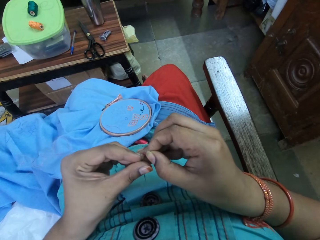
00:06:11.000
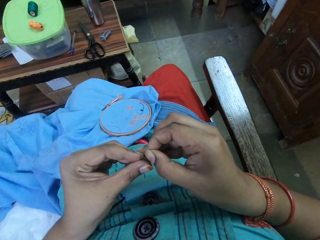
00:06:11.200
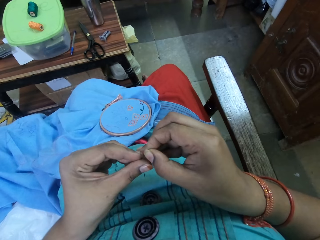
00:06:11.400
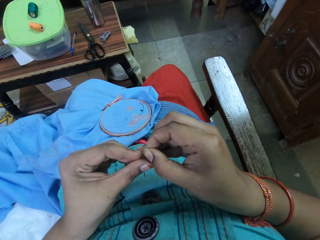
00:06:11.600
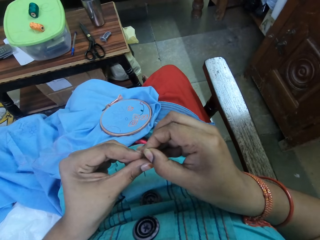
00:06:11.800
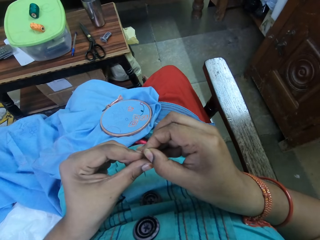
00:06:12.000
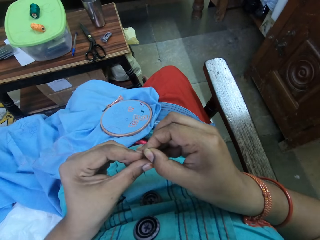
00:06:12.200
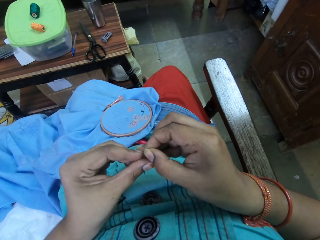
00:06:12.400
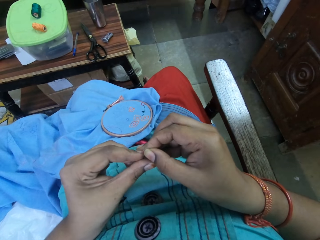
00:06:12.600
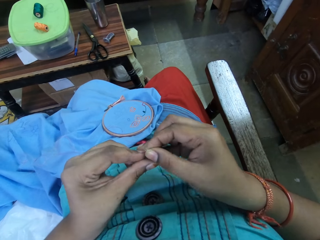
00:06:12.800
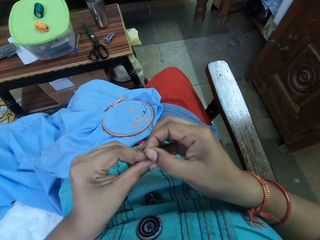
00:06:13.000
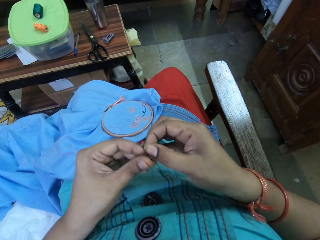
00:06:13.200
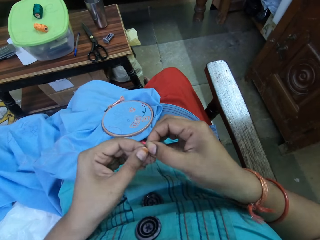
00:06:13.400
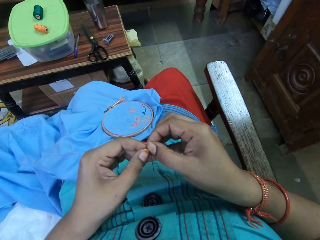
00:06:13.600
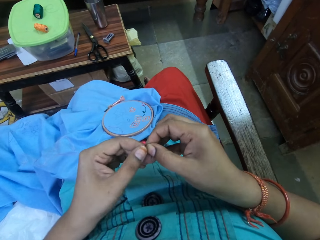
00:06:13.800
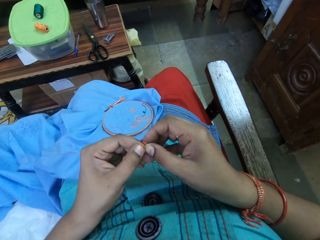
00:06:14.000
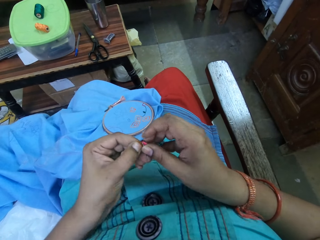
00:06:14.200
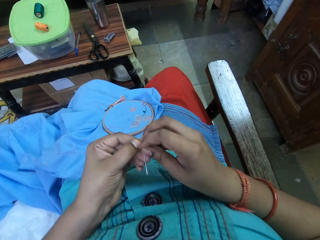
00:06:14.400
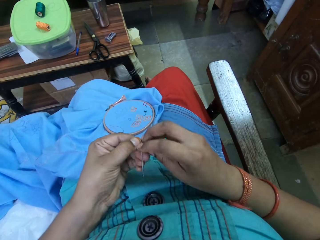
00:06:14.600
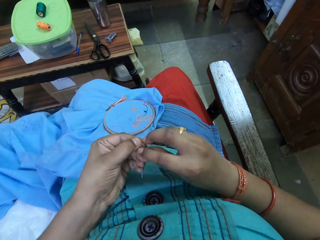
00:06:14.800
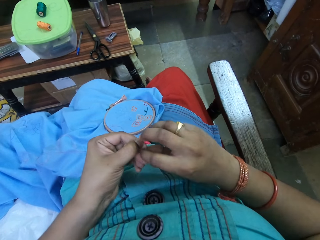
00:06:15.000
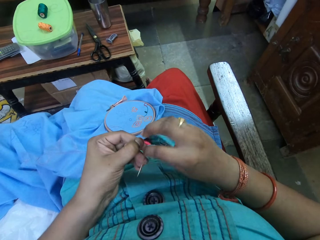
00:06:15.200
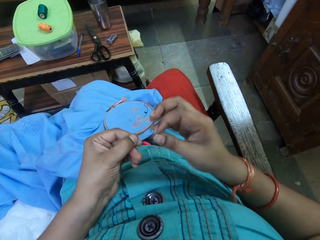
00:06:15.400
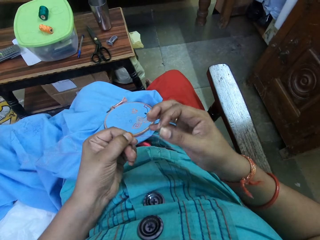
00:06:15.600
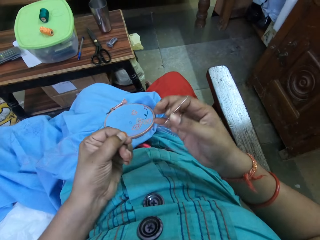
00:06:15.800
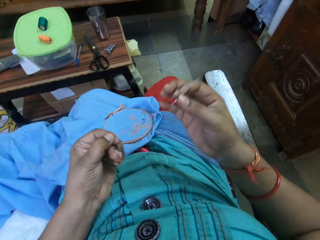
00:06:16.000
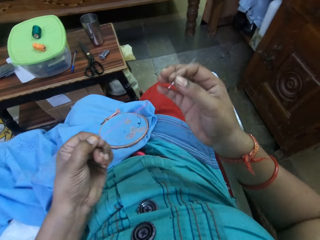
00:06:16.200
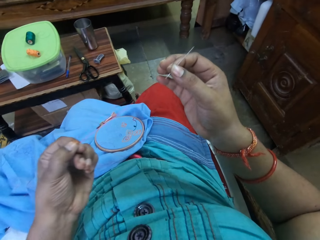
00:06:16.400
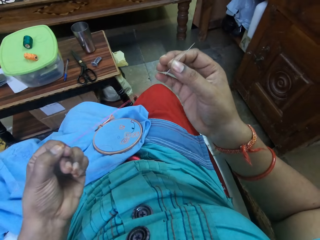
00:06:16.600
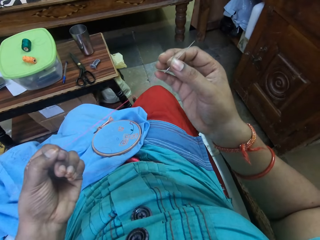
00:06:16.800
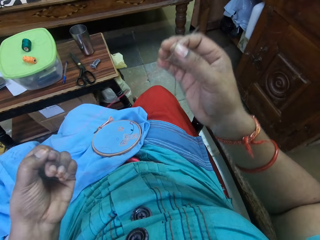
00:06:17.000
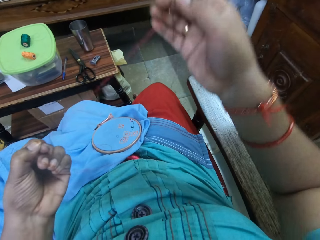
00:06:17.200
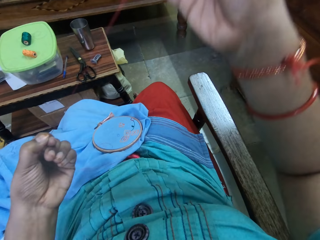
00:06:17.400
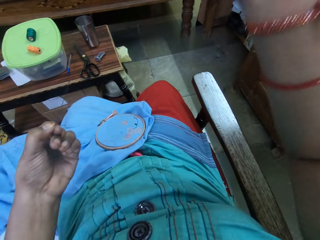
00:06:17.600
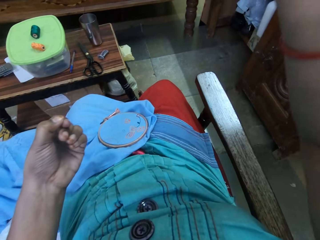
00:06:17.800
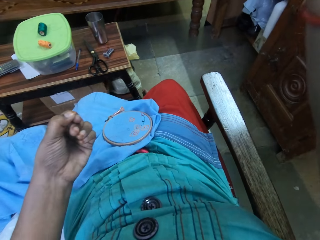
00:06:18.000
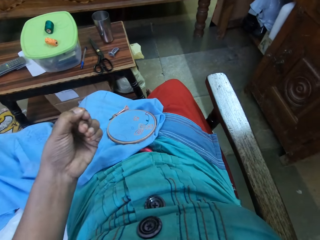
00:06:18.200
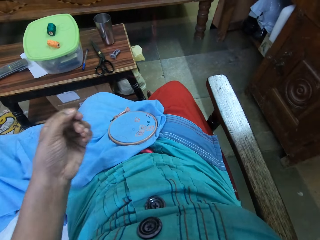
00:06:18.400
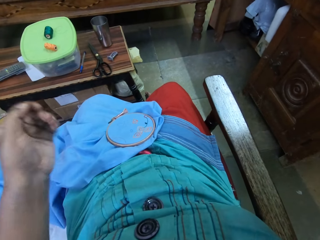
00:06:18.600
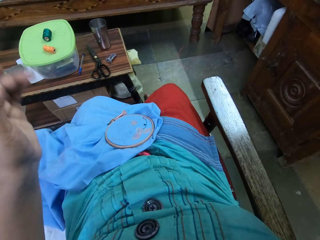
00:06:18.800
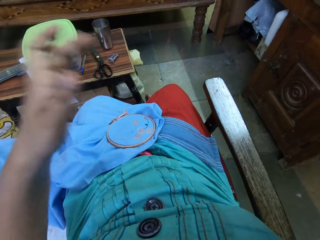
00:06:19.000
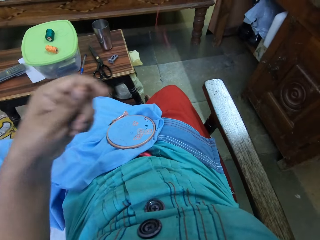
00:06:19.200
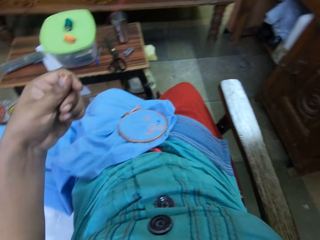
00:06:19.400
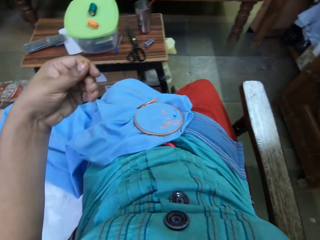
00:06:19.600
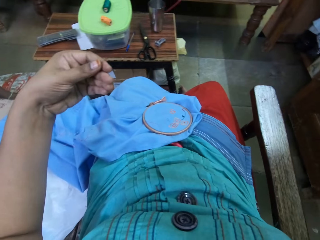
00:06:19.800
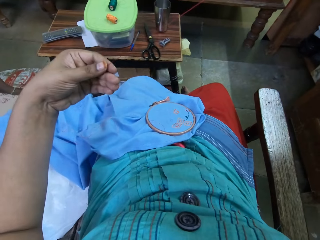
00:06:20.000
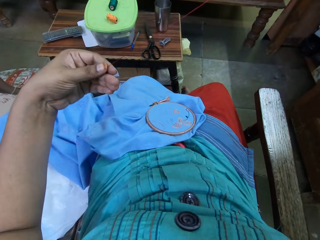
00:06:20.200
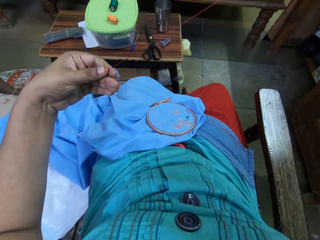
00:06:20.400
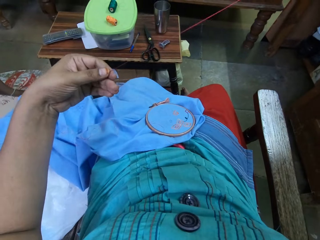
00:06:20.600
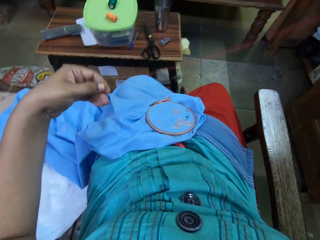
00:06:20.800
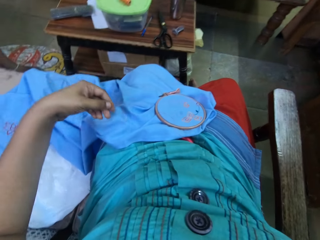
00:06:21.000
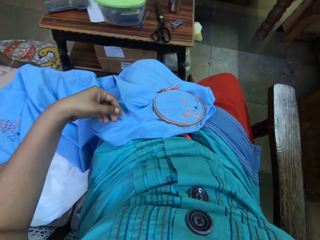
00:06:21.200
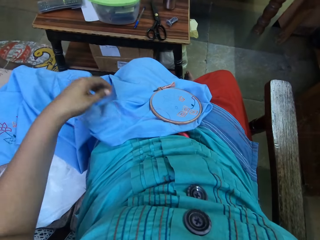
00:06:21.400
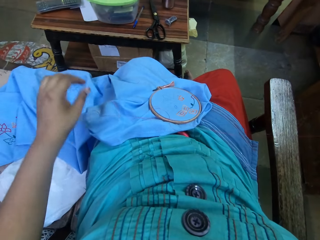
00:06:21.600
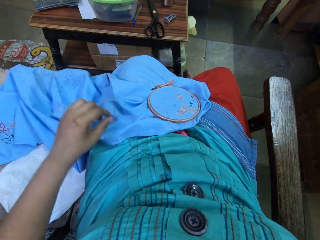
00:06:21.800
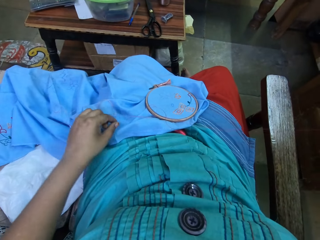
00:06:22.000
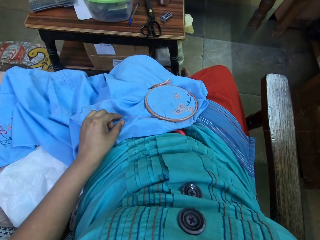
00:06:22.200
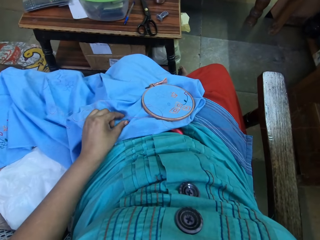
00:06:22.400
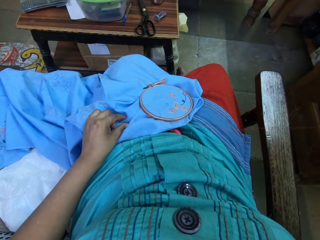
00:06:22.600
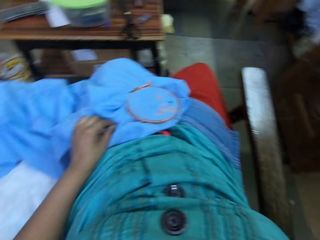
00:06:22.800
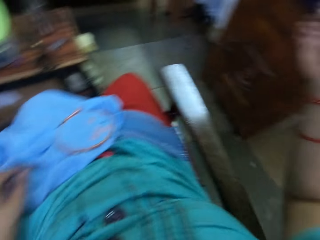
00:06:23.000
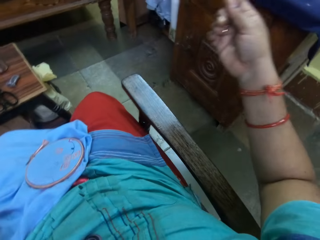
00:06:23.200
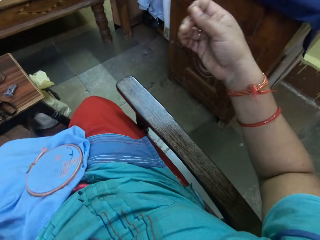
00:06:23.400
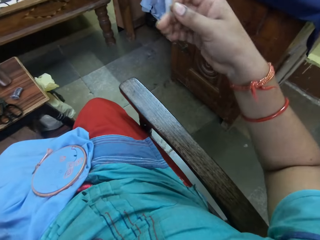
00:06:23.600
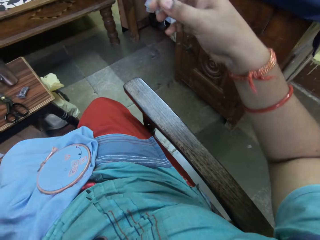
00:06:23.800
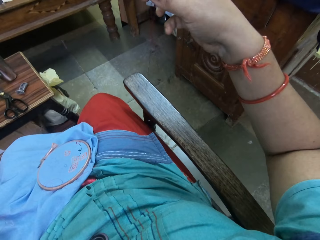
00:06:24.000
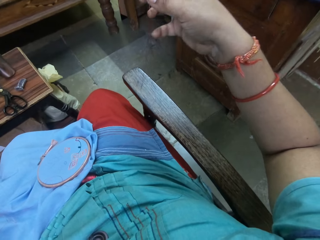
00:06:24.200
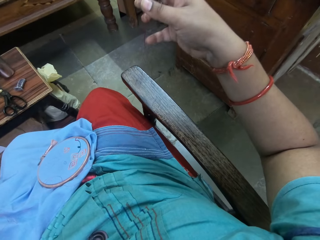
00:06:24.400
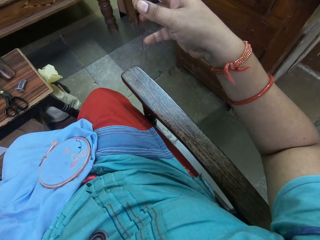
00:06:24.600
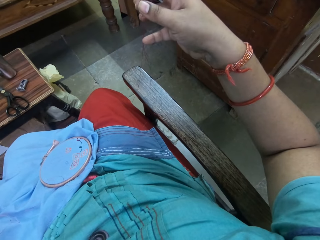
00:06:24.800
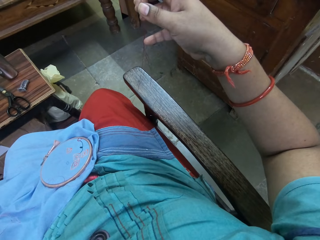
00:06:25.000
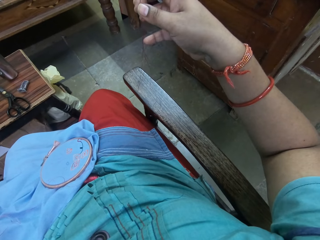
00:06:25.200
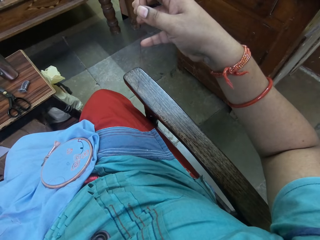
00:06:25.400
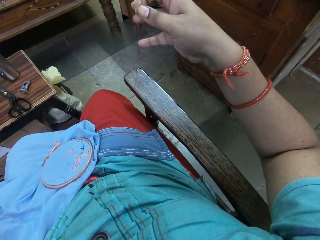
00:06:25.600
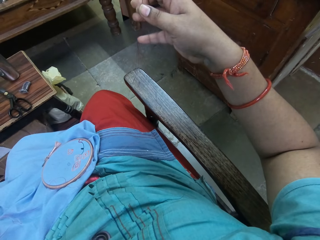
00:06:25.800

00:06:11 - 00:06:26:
The camera wearer puts the thread in the needle hole. They pull the thread. They hold the thread and pull the thread. They place the thread on the cloth. They remove the hand from the thread. They pick up the thread. They hold the thread.

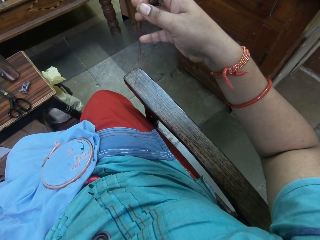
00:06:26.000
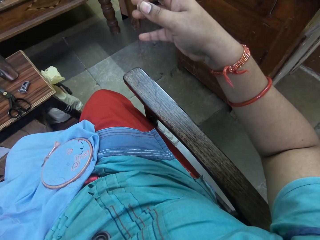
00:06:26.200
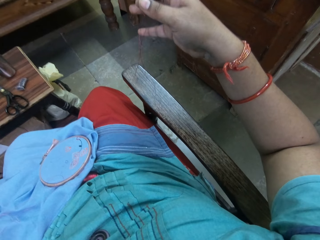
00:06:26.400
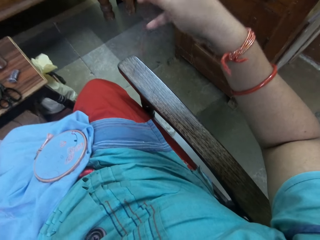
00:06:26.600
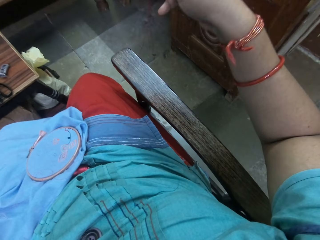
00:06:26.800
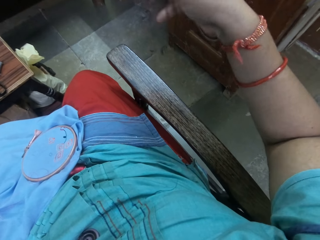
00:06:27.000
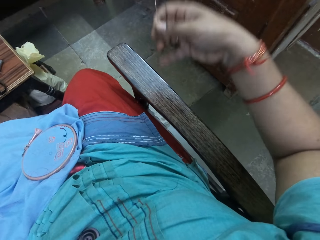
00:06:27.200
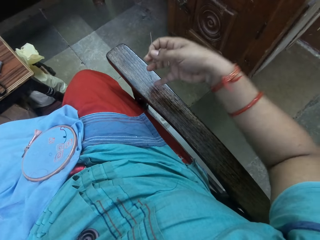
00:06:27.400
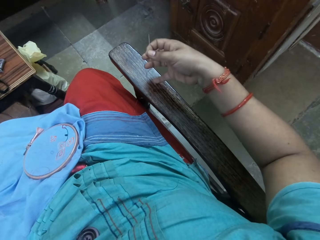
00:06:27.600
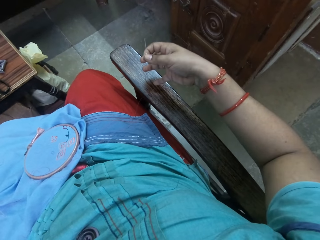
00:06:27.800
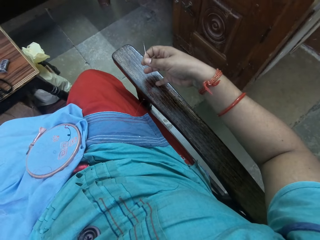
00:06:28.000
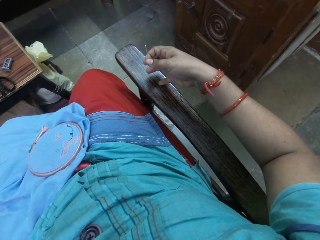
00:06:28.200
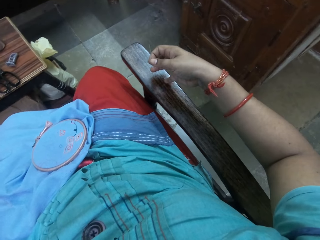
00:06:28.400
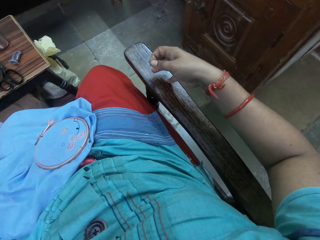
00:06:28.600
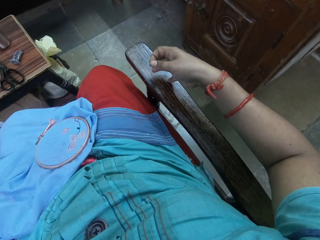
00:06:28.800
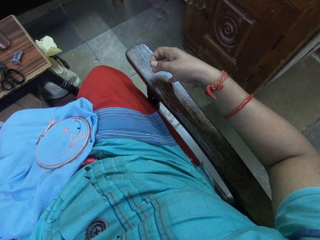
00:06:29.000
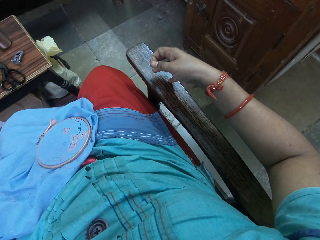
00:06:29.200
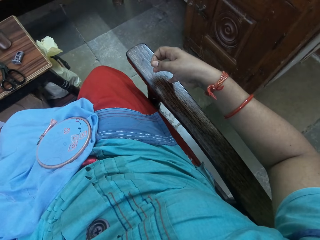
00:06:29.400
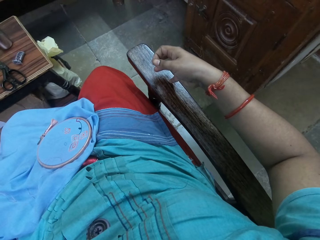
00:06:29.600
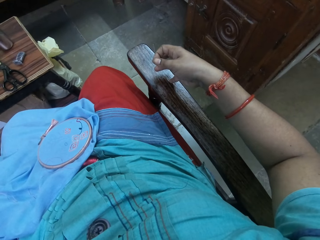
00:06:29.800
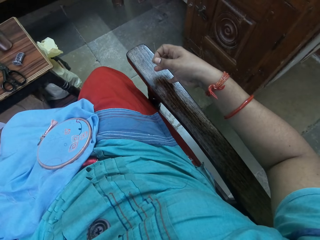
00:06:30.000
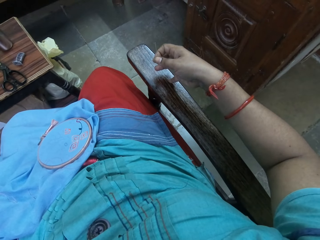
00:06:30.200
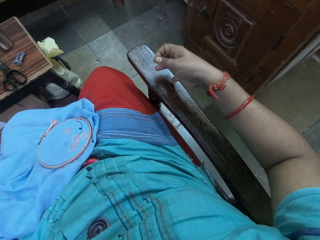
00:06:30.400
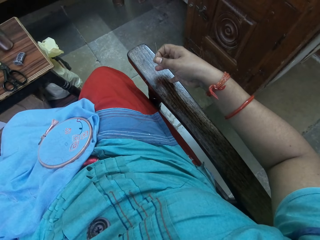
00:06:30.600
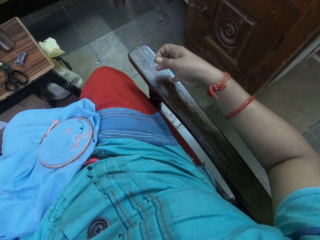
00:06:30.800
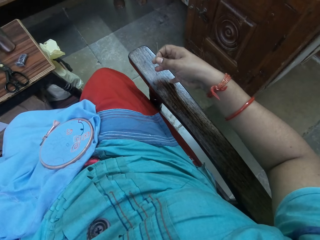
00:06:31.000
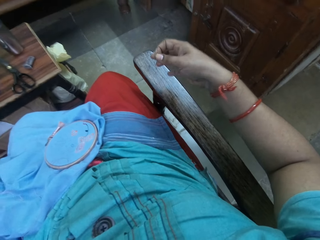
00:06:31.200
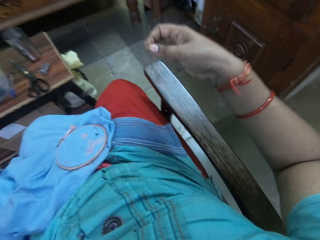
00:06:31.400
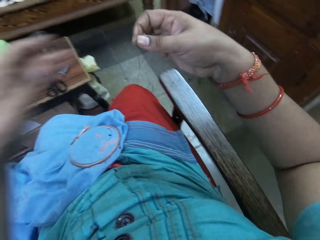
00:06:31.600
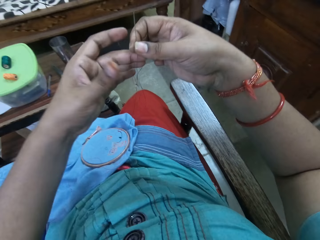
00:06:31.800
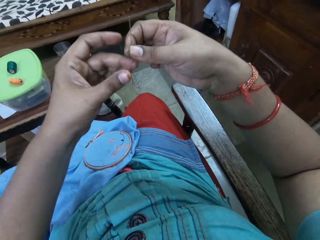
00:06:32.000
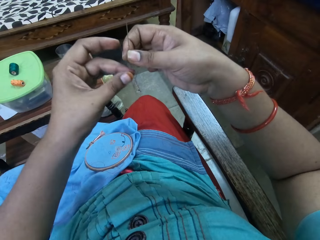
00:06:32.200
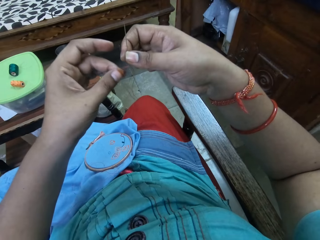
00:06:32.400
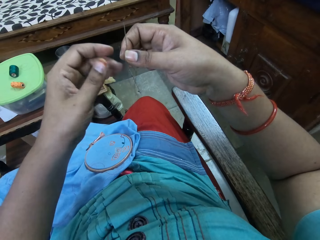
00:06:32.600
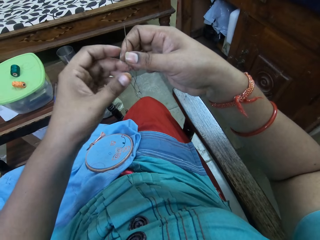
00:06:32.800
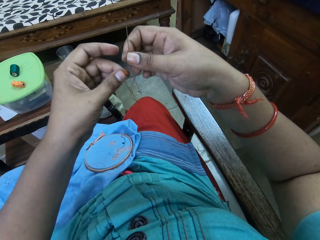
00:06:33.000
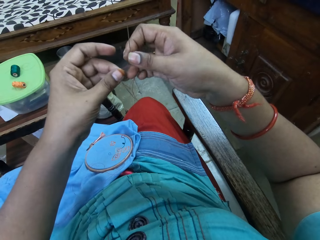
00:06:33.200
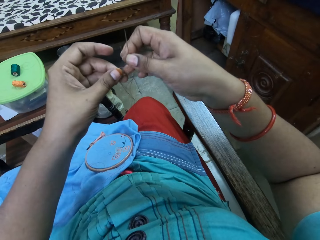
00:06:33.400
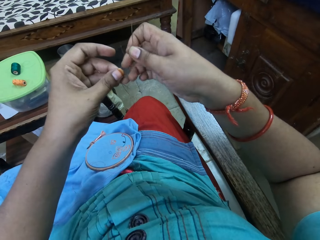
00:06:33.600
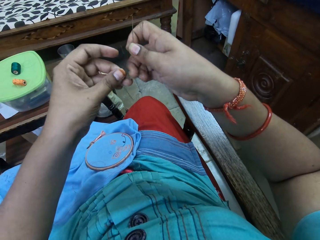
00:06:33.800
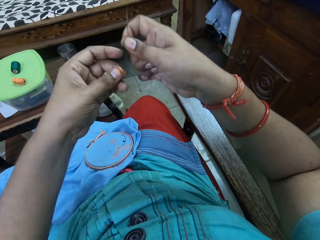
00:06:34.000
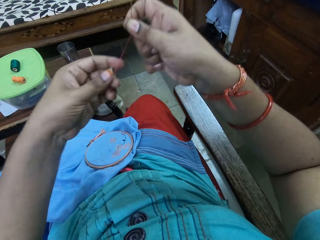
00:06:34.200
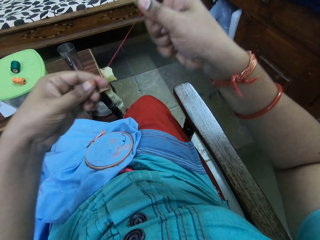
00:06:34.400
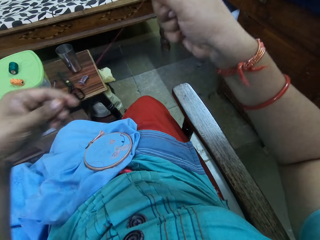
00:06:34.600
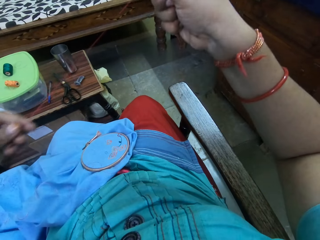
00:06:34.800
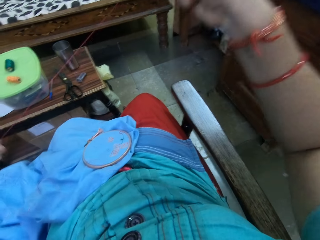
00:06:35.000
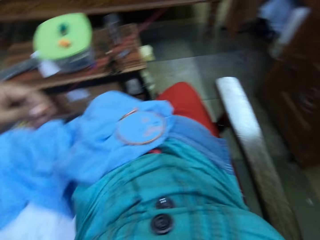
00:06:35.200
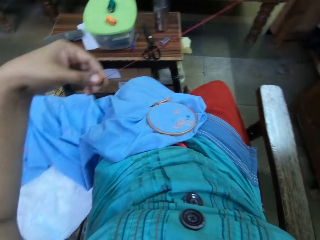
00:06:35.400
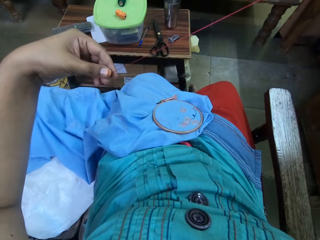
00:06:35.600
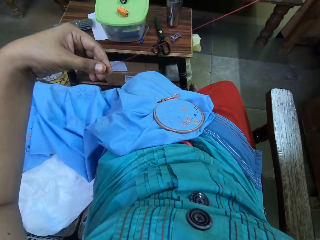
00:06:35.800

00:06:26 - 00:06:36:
The camera wearer untangles the thread. They put a finger on the chair. They touch the thread. They stretch the thread.
